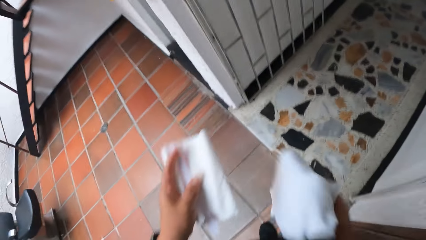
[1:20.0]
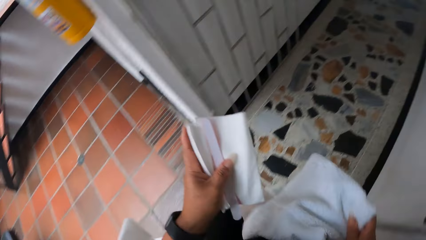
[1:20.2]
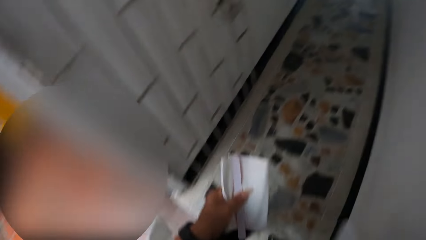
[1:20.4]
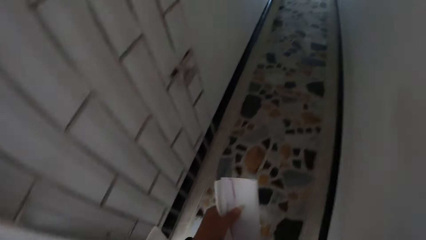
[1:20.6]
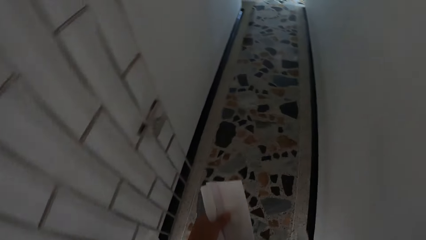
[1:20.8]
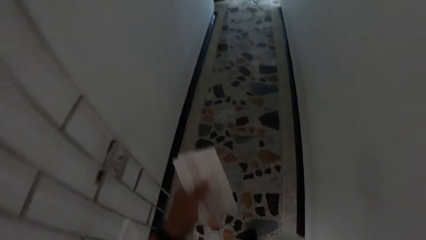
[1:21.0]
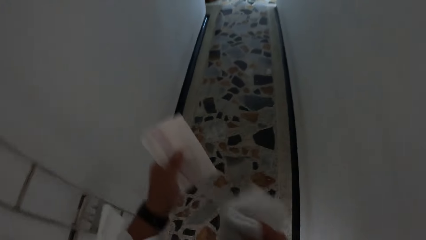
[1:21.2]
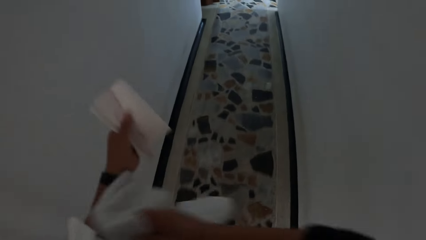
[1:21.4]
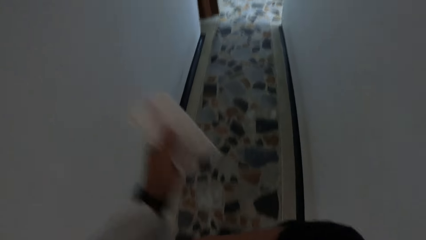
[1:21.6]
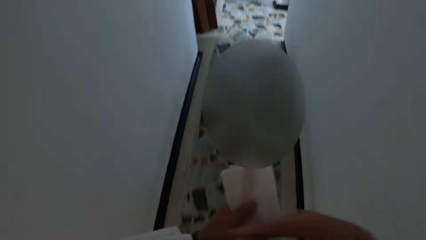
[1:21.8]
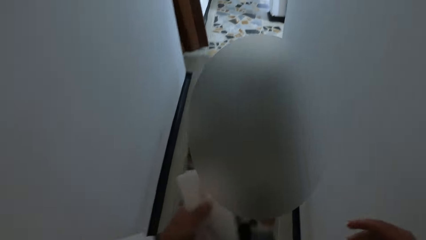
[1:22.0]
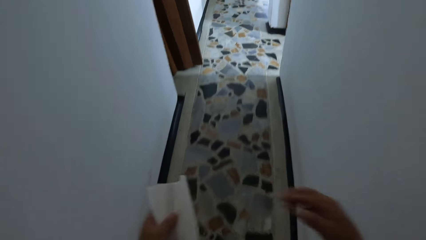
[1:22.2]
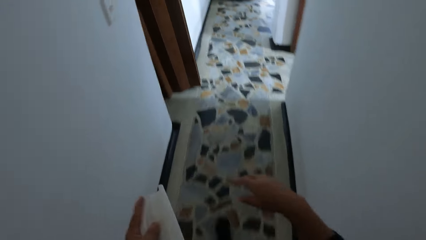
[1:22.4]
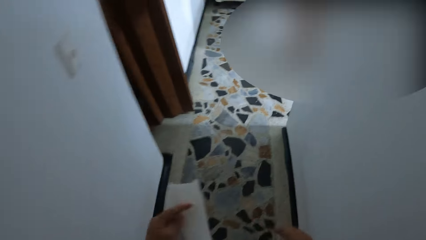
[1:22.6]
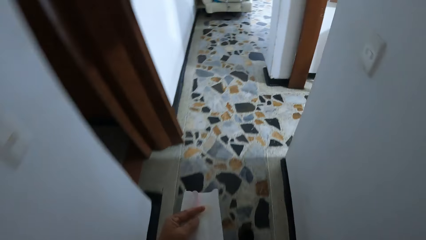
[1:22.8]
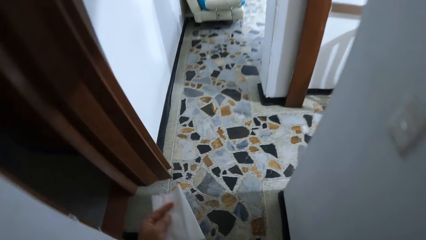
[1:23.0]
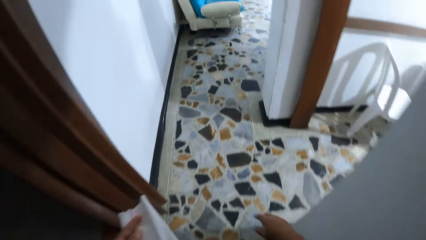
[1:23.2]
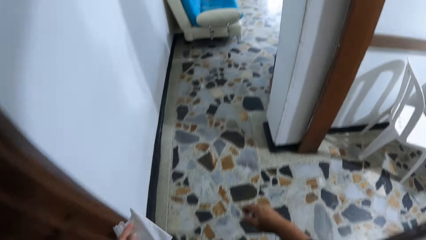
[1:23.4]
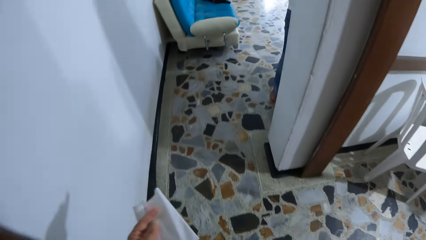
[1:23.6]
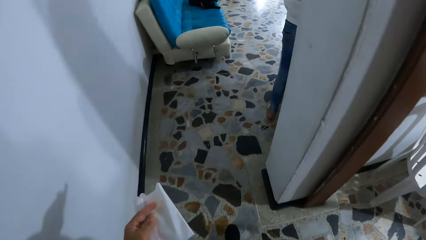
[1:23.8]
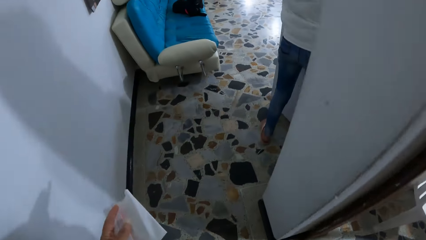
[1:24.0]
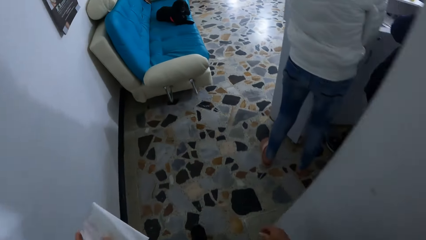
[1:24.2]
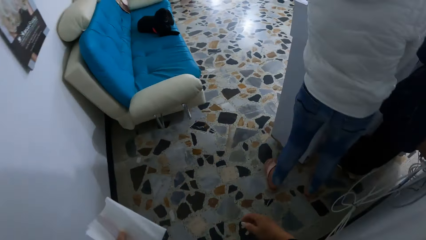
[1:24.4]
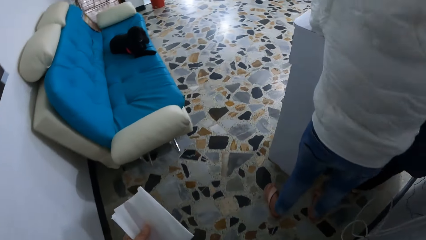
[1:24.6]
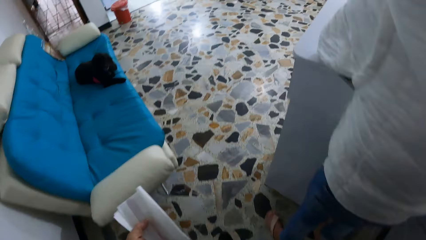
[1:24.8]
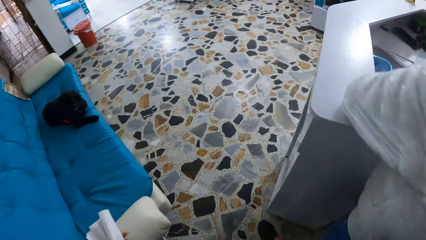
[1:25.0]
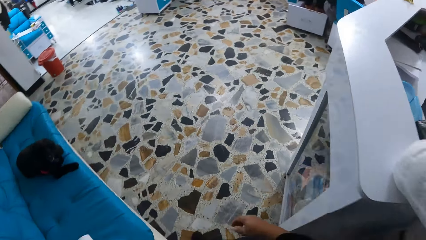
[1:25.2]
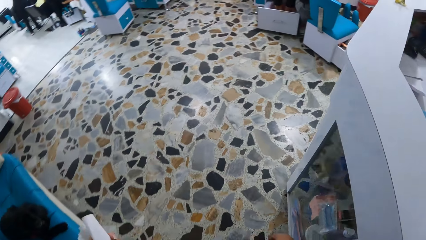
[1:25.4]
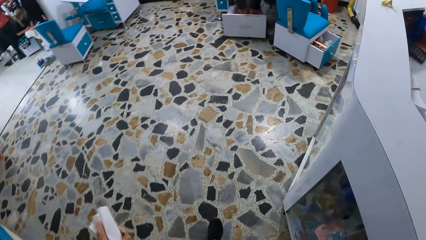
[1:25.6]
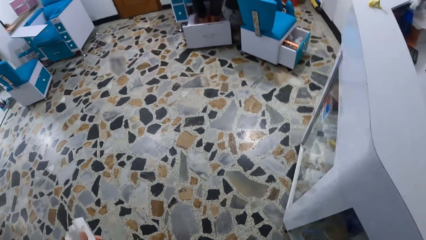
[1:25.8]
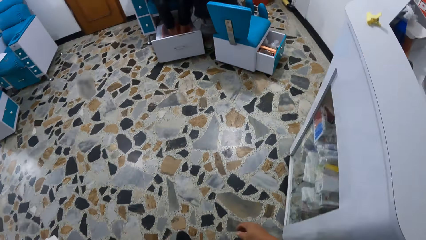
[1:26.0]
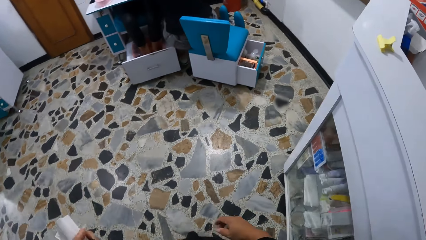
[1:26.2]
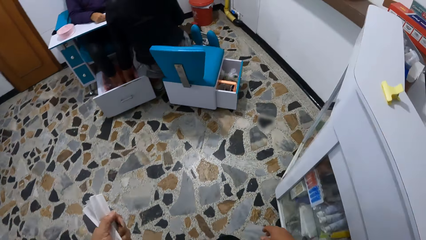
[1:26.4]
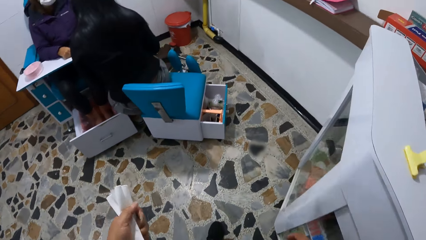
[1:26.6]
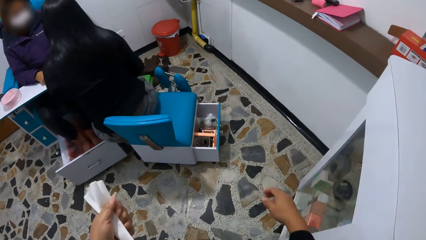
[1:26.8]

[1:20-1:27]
The camera wearer walks around the room. She places the towel in her right hand on her shoulder. A man stands in the room.

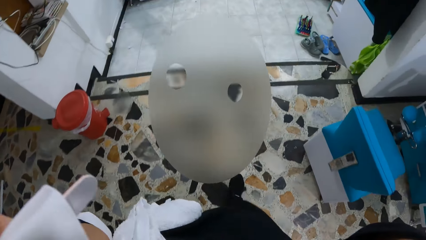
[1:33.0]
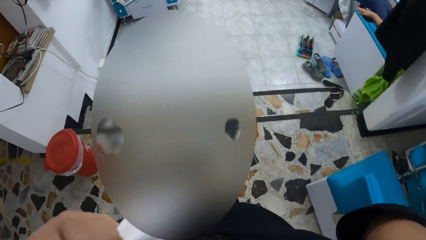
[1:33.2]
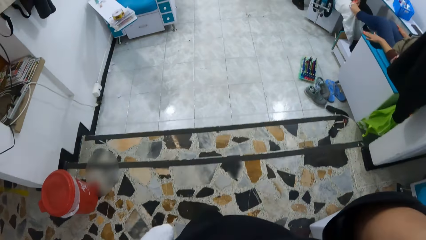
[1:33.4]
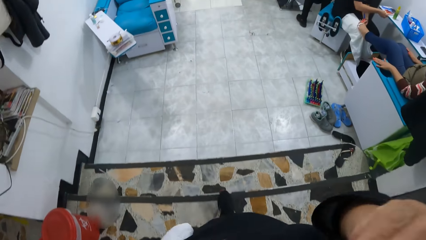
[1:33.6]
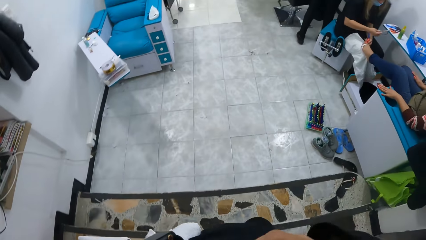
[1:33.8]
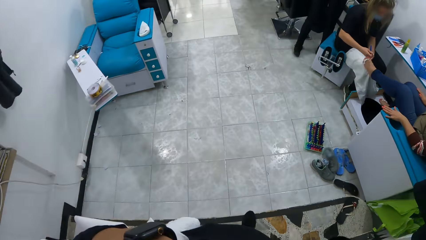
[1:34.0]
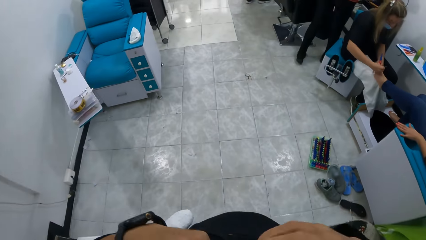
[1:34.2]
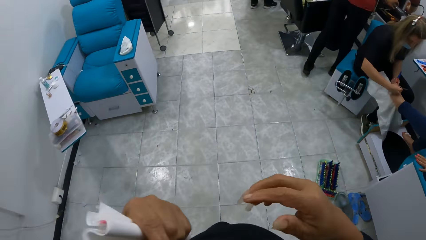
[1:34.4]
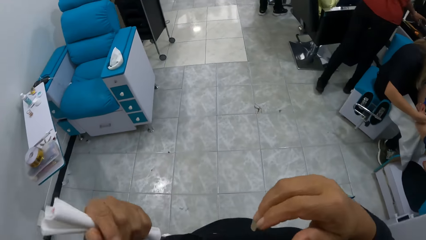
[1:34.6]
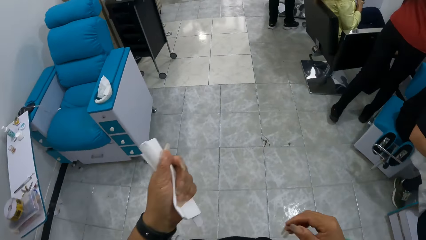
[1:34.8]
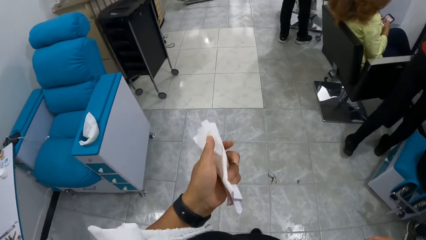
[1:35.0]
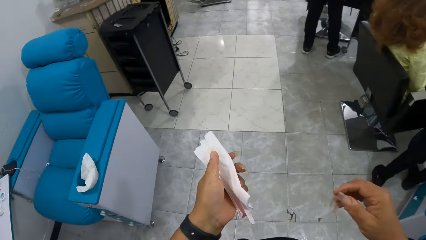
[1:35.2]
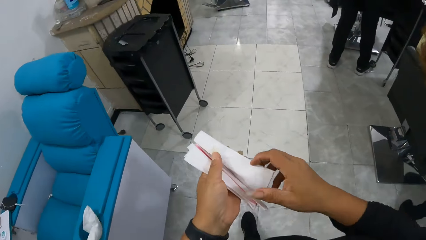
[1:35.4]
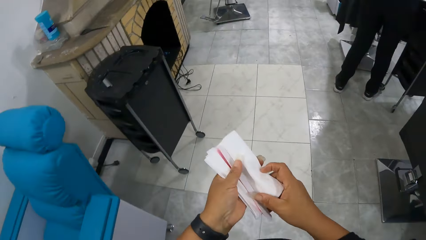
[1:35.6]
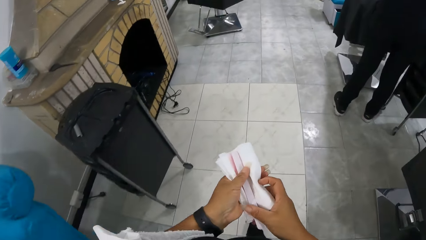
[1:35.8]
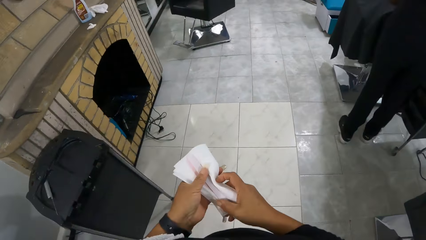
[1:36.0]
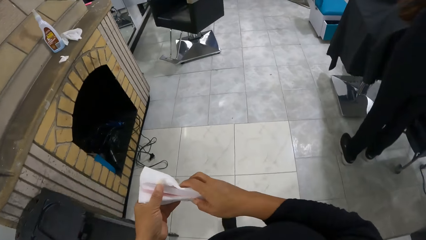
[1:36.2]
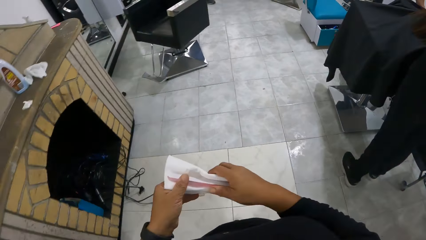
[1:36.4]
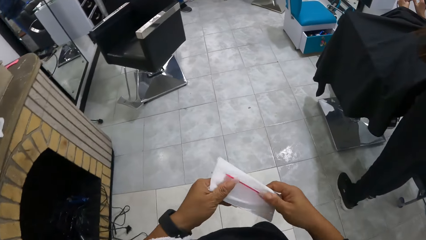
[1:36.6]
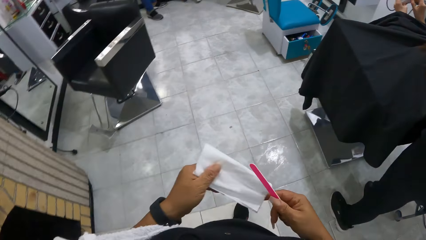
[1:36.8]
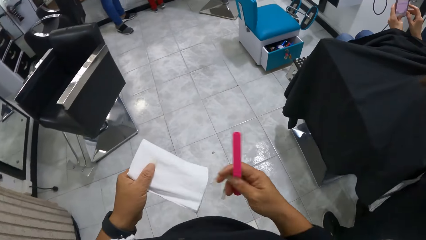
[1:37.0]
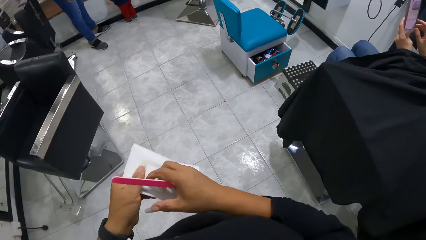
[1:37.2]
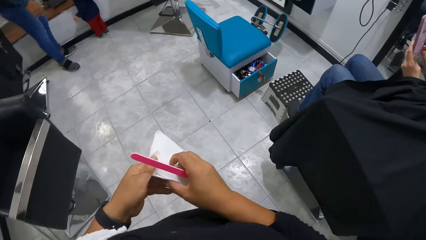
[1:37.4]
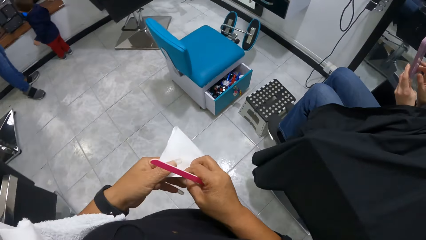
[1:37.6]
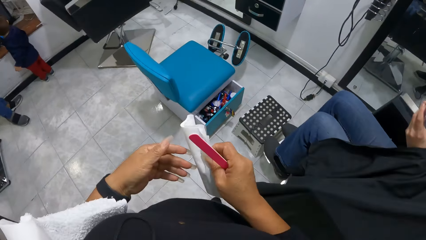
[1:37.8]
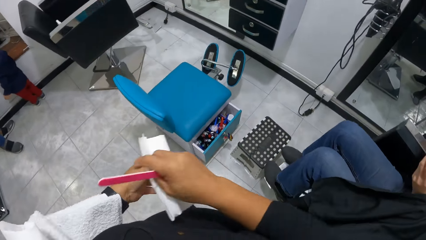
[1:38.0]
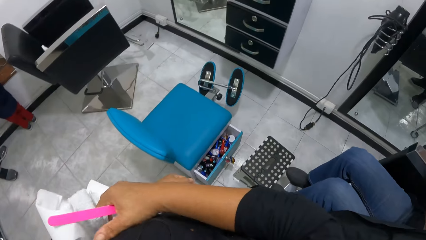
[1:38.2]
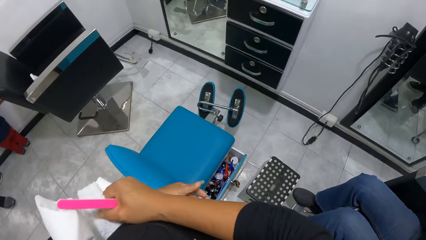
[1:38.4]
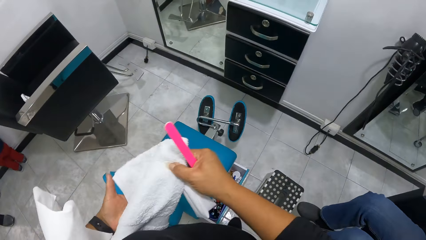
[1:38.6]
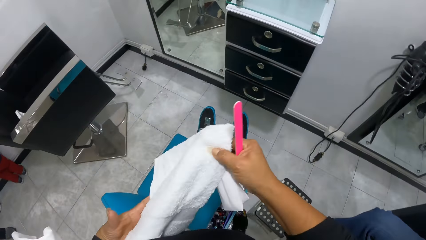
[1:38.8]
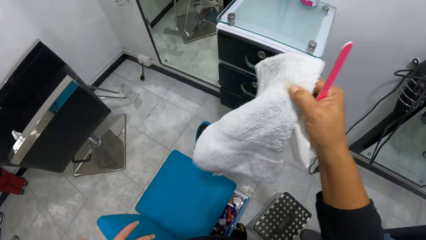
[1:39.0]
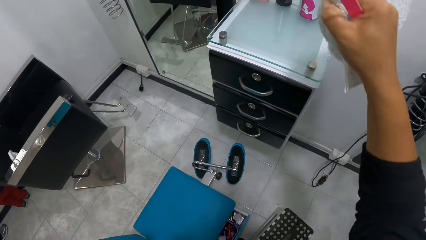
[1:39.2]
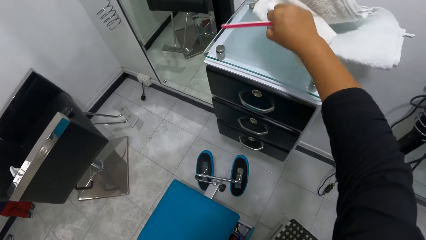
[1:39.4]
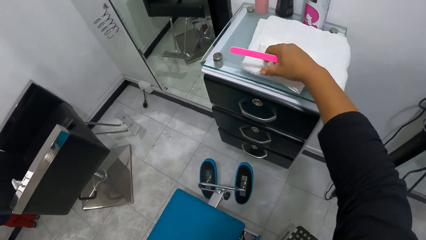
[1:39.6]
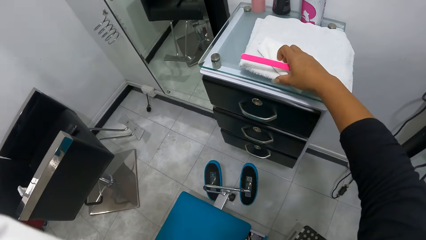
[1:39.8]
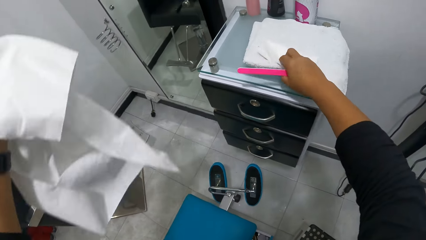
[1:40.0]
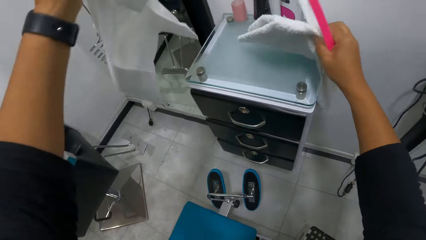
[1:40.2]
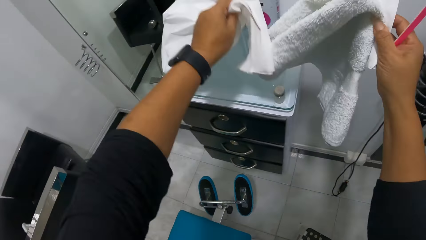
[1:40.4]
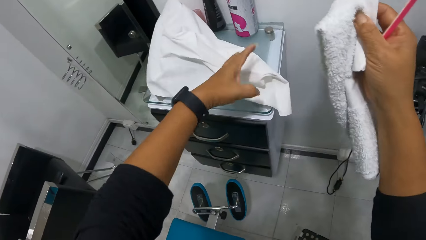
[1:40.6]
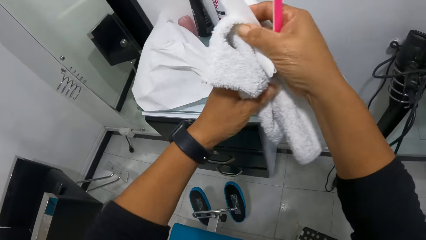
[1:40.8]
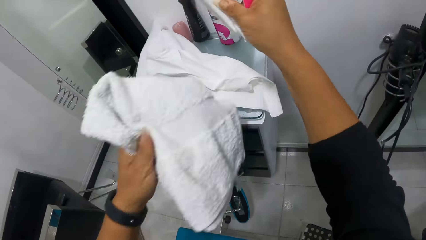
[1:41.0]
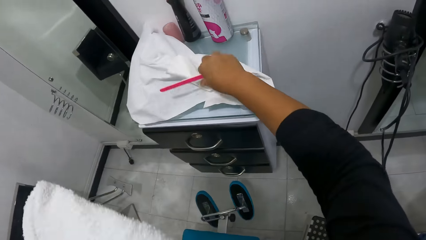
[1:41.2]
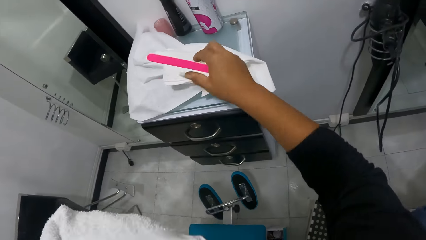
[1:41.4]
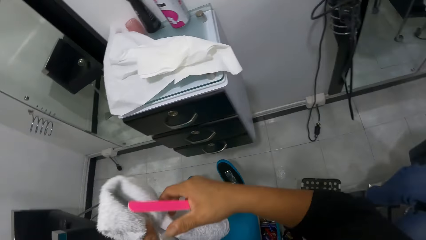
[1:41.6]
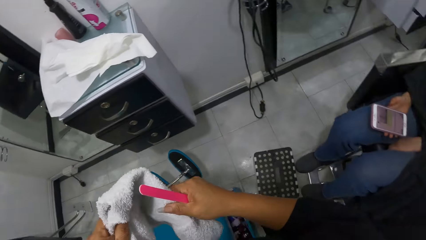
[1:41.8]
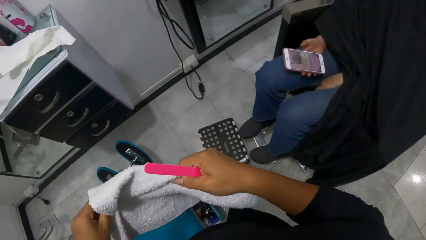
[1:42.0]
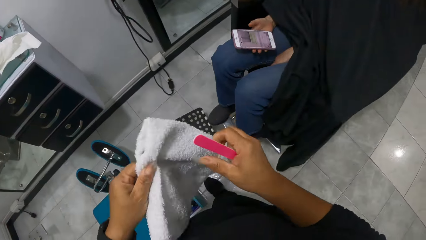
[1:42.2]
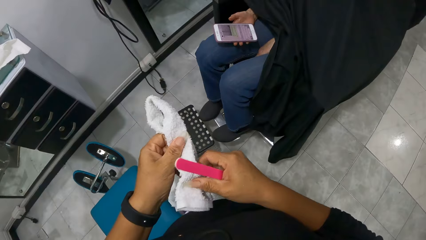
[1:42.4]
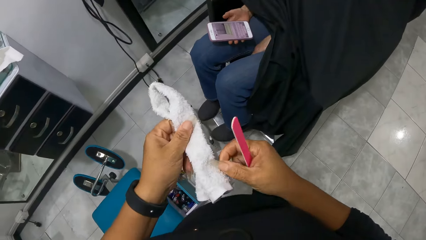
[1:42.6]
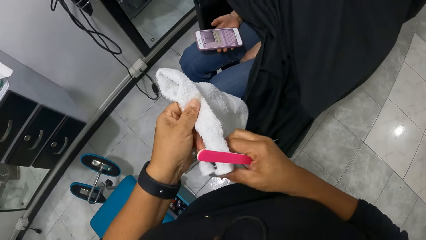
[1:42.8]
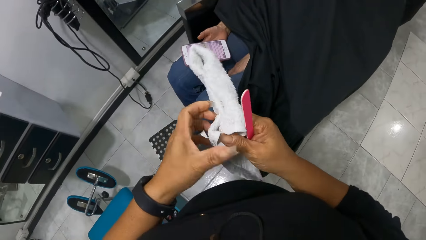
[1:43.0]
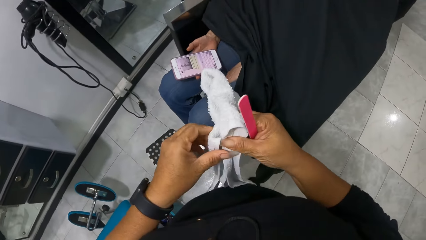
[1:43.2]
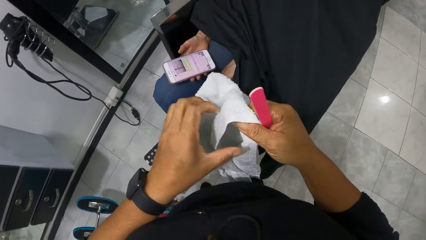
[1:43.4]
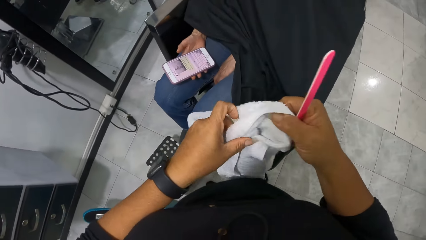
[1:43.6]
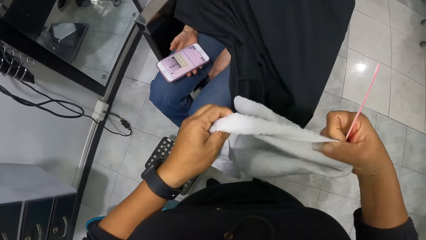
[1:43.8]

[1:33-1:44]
The camera wearer walks around the room. She holds the tissue paper and the nail file with her hands. She holds the nail file with her right hand. She holds the tissue paper with her left hand. She passes the tissue paper from her left hand to her right hand. She removes the towel from her armpit with her right hand. She places the towel on a cabinet with her right hand. She picks up the towel on the cabinet with her right hand. She puts the unwrapped tissue paper on her shoulder on the cabinet with her left hand. She passes the towel from her right hand to her left hand. She drops the tissue paper in her right hand on the cabinet. She unwraps the towel with her hands.
